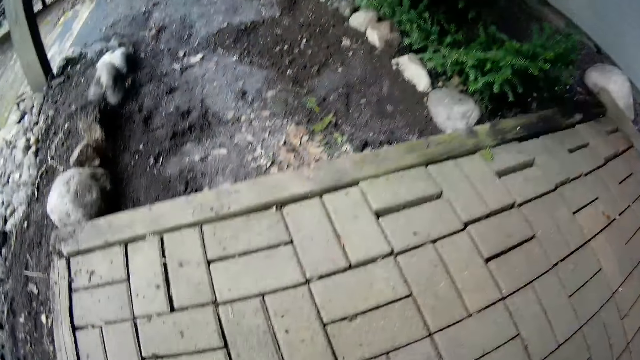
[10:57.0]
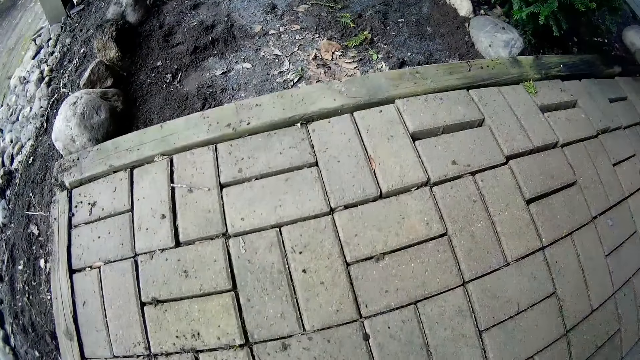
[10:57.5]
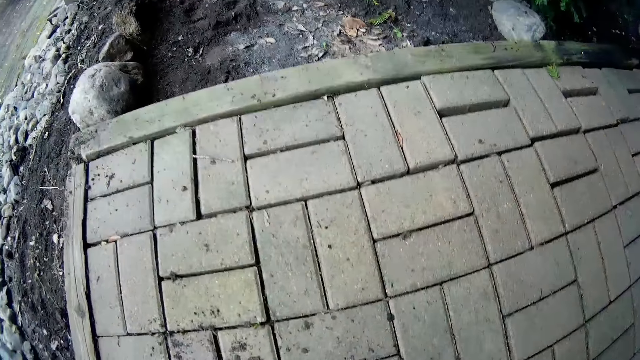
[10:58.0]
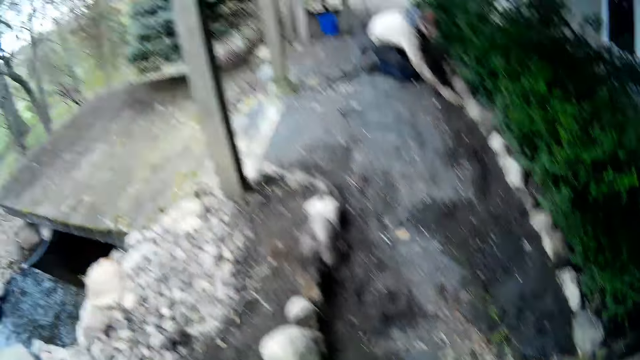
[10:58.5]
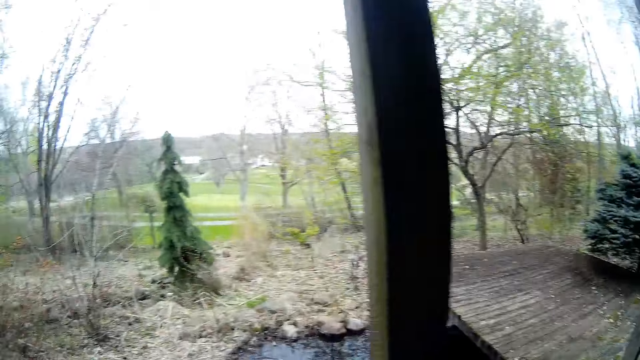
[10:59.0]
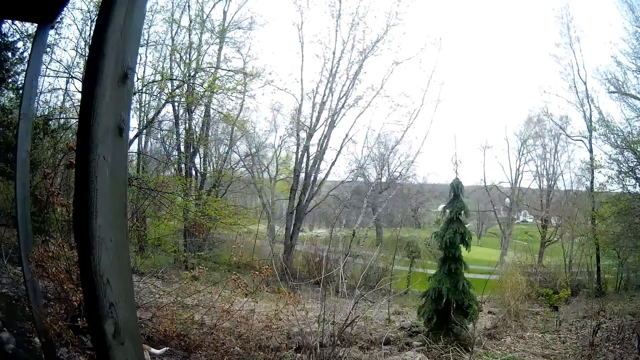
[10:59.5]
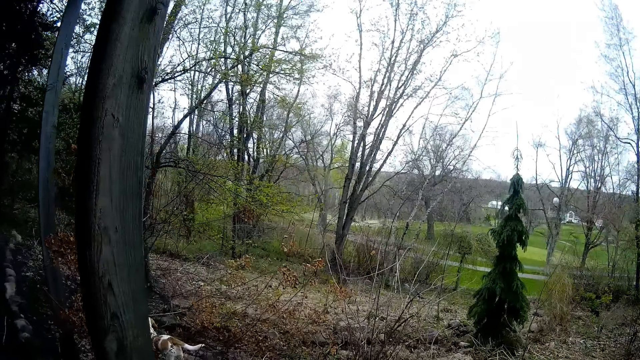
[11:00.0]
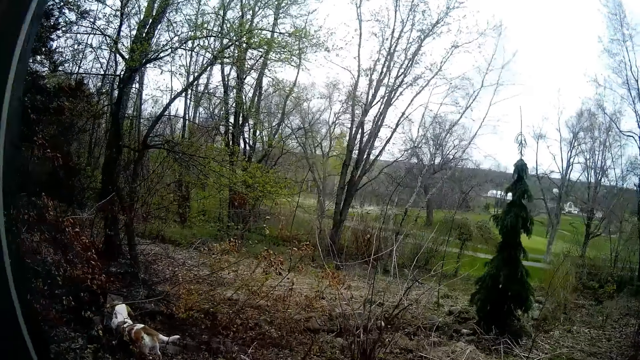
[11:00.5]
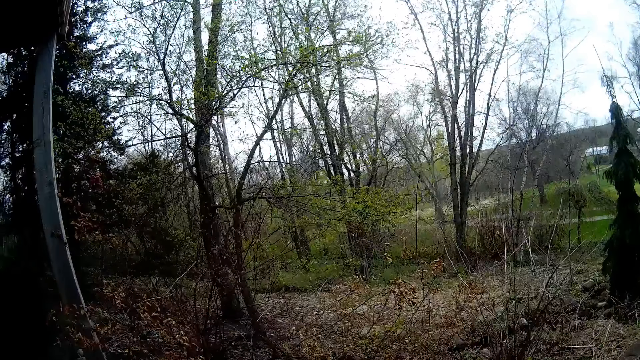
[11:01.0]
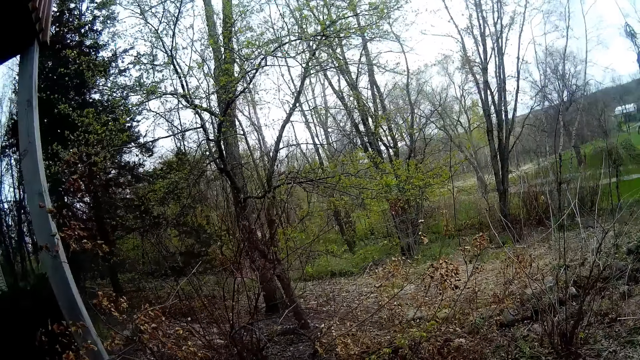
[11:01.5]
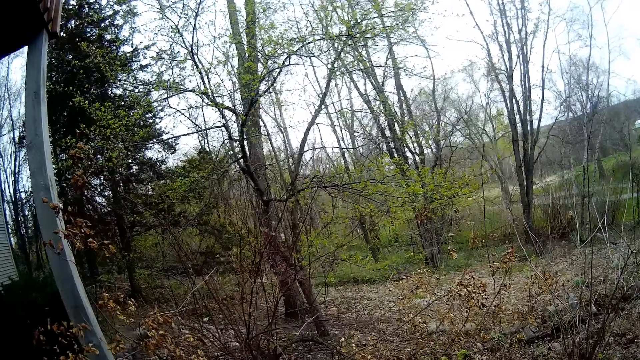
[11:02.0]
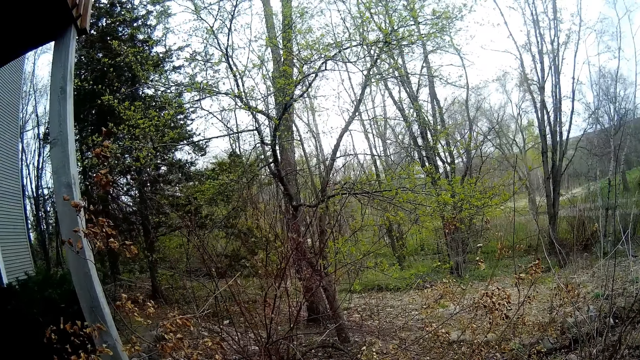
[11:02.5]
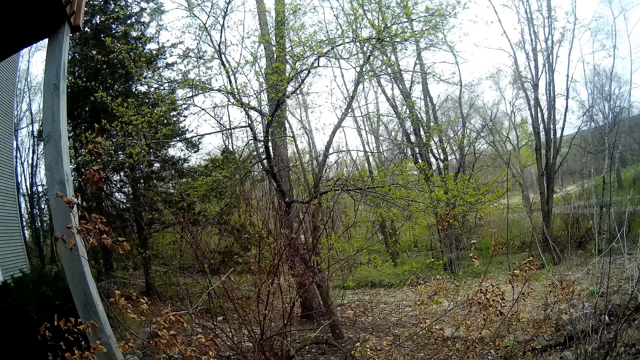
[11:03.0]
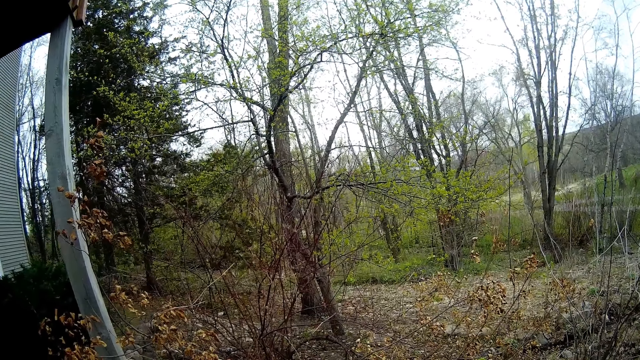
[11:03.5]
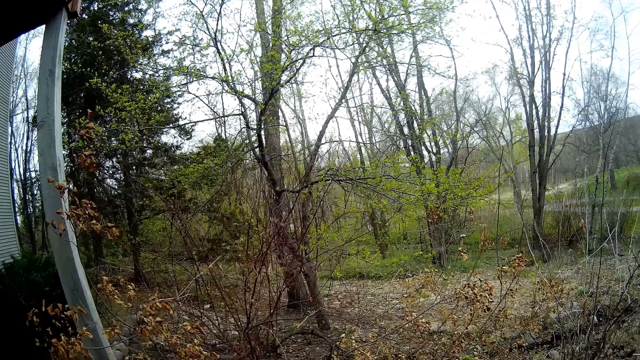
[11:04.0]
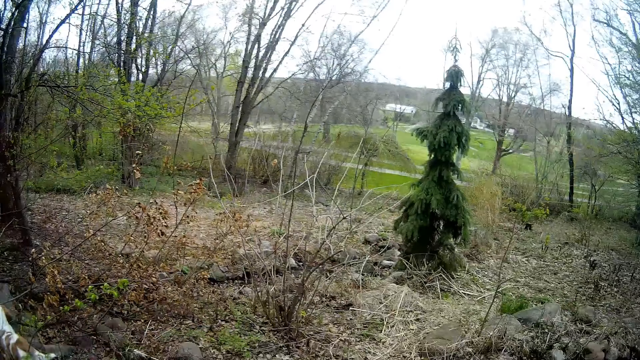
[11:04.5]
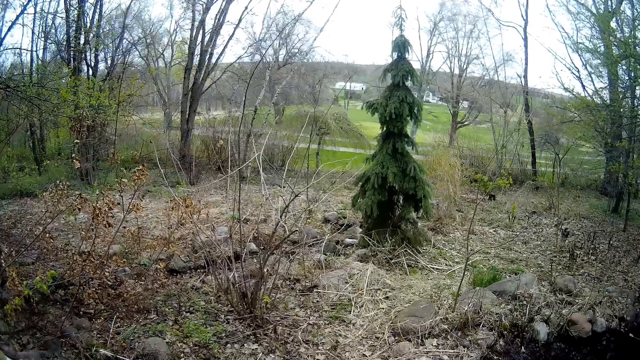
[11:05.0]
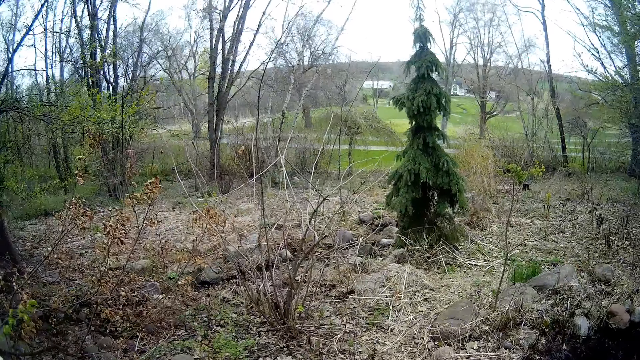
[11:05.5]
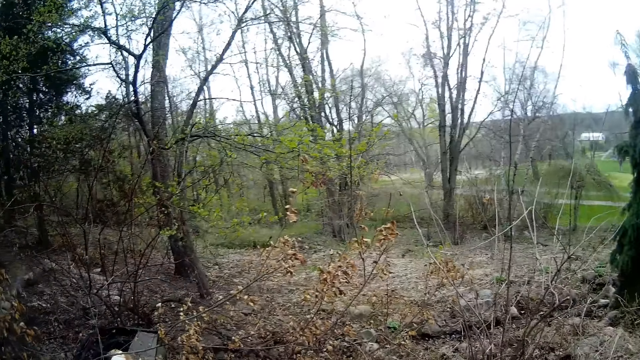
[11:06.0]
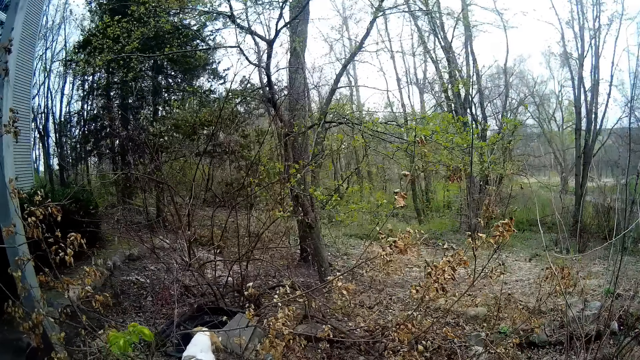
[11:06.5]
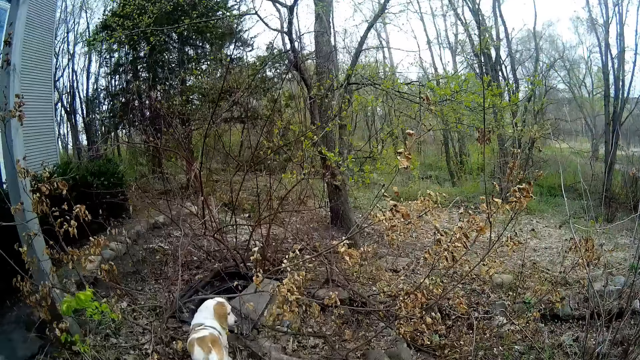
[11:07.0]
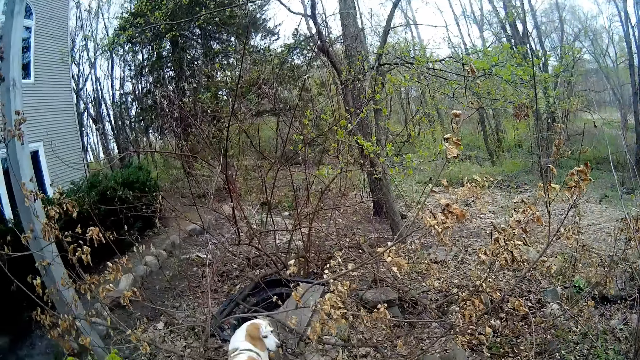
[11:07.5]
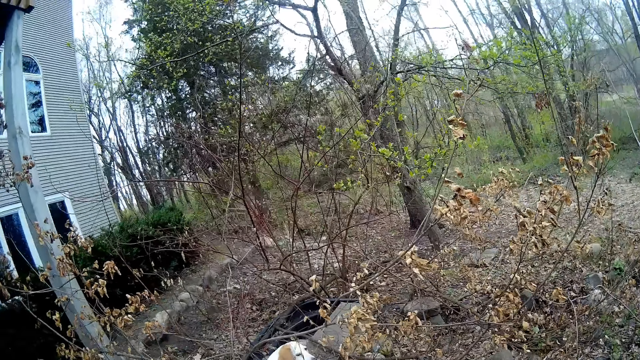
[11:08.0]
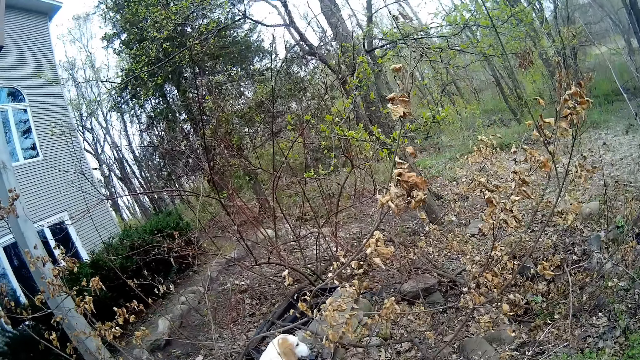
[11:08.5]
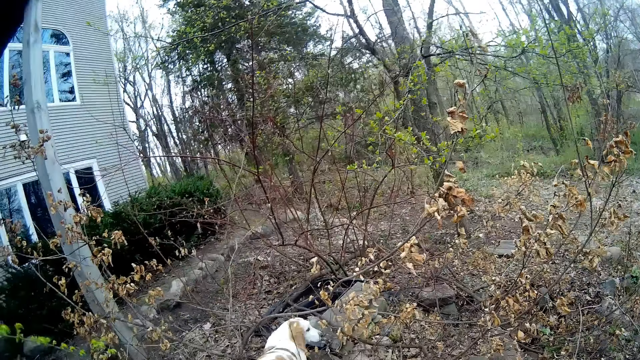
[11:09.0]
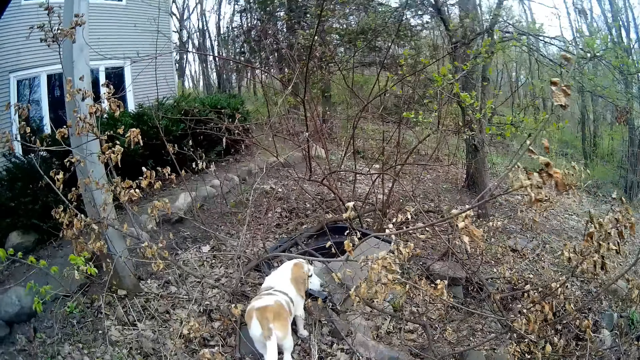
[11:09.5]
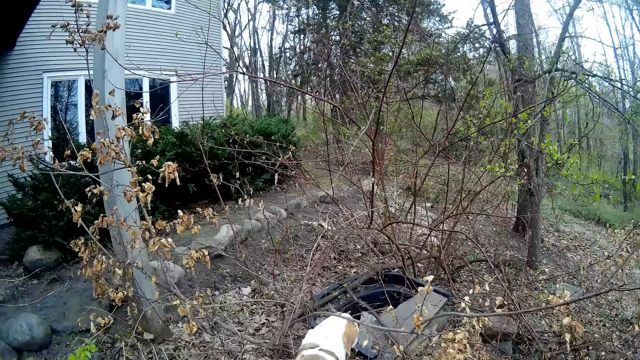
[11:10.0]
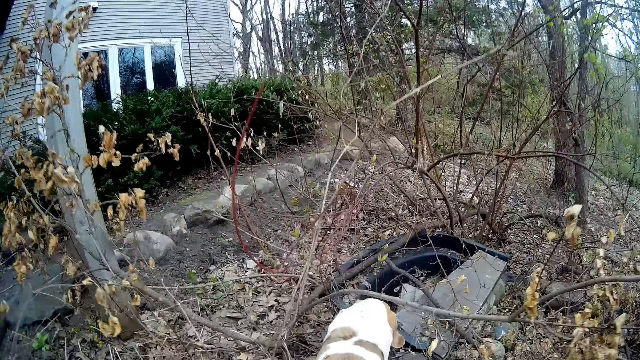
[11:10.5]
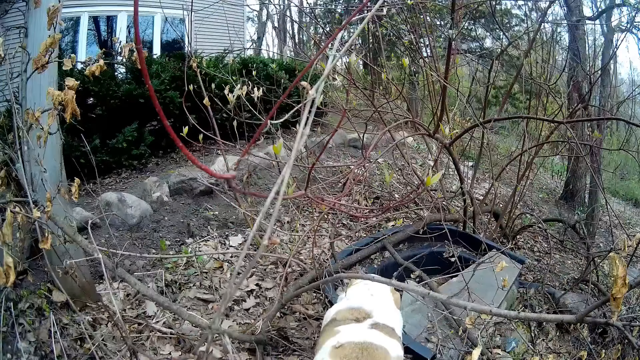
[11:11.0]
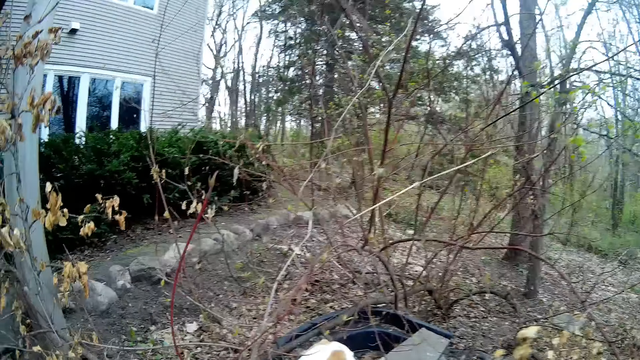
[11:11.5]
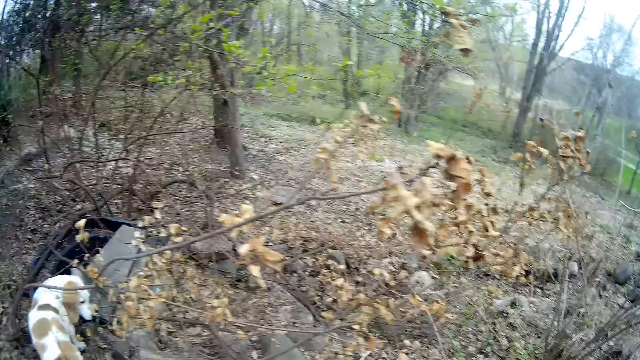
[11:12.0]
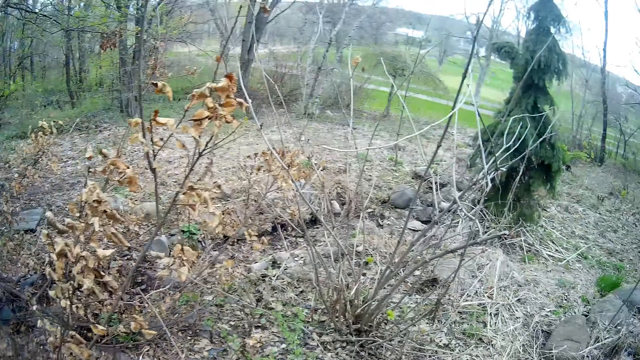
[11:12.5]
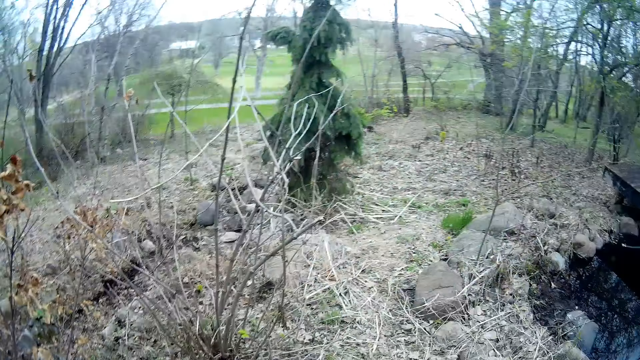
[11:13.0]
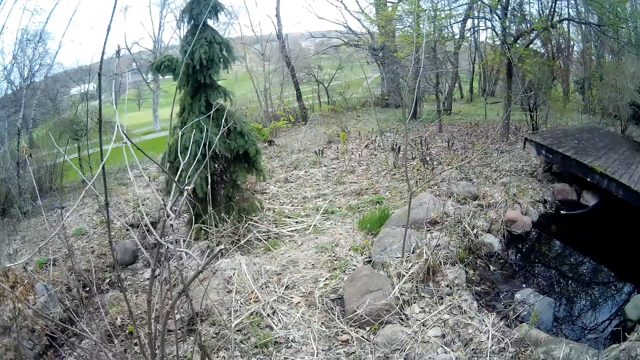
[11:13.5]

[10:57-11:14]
The camera wearer drops a stone on the floor with her left hand. She interacts with a dog.

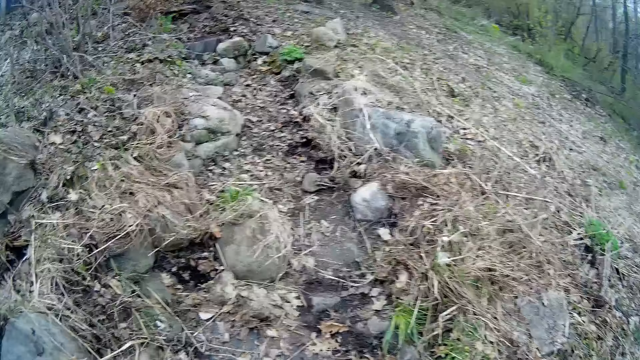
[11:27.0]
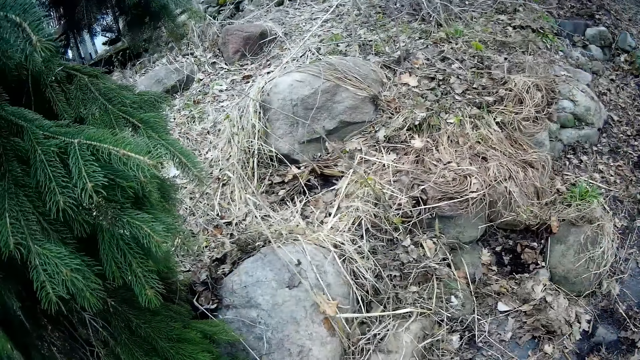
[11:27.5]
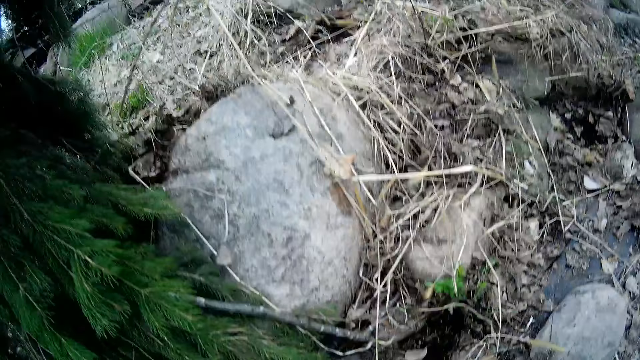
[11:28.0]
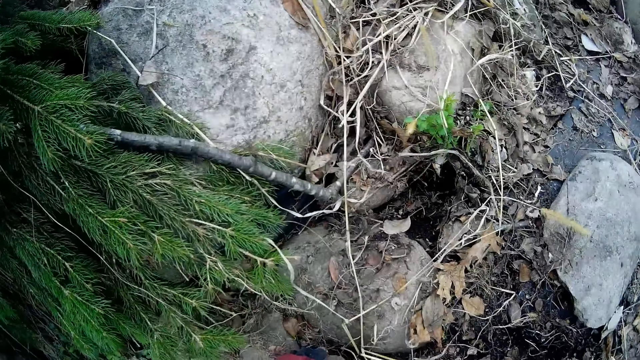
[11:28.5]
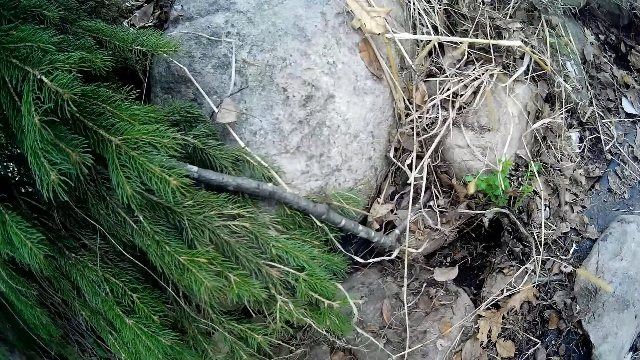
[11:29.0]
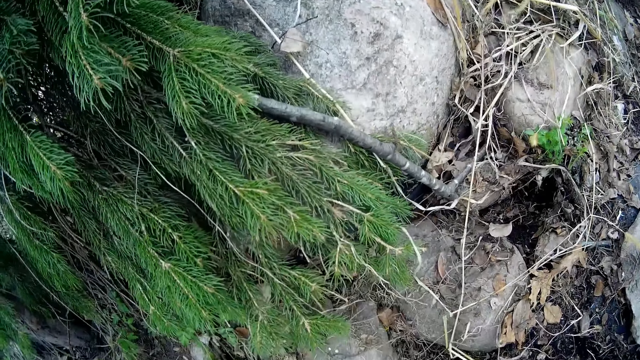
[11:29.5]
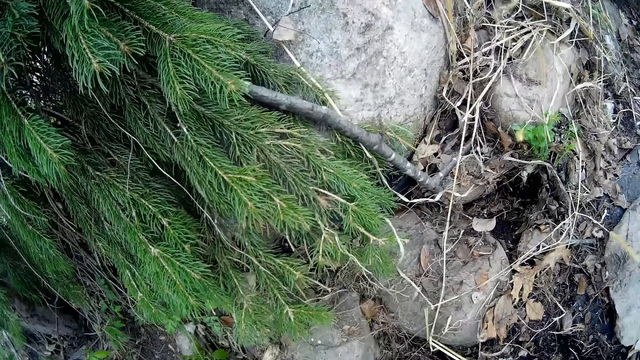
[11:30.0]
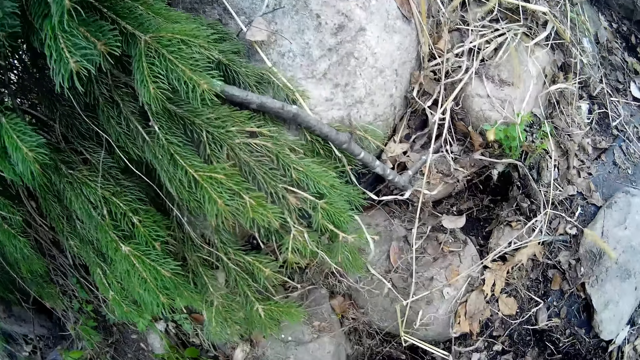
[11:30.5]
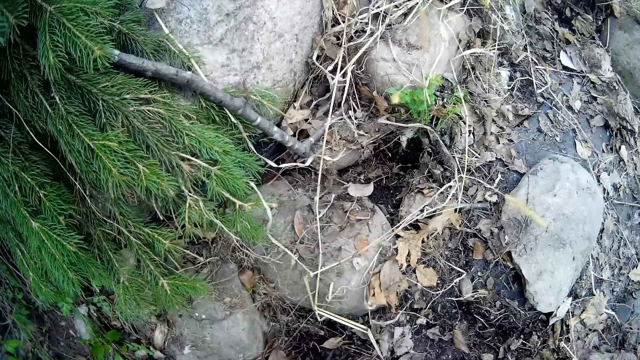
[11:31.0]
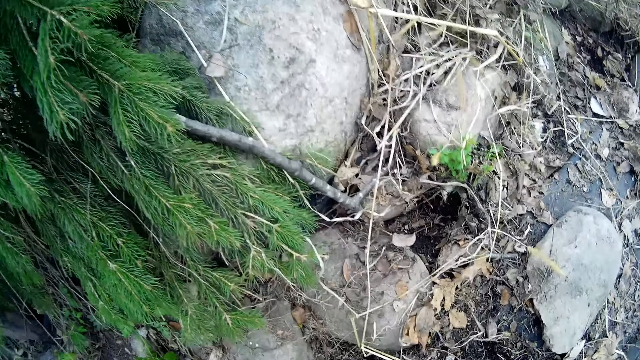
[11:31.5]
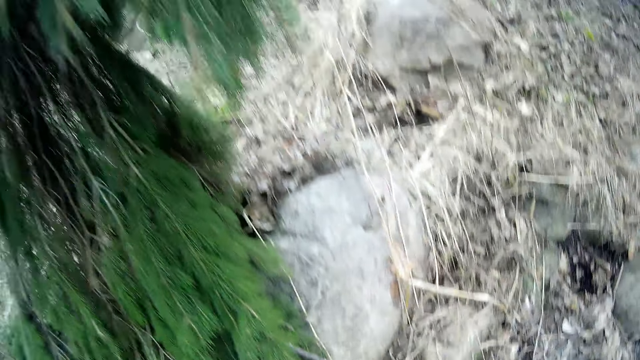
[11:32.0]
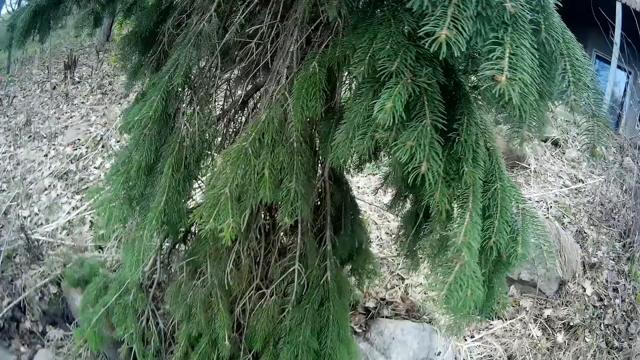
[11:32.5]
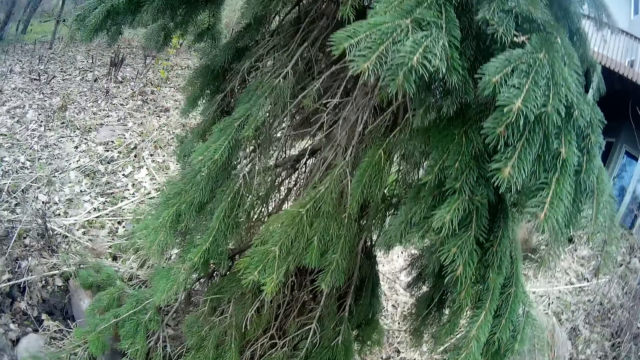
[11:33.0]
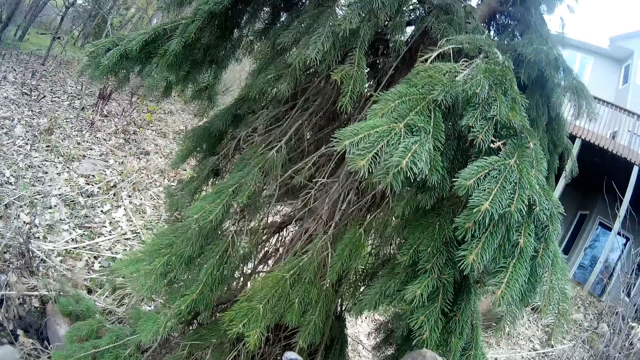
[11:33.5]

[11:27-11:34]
The camera wearer picks up a stone with her right hand.
